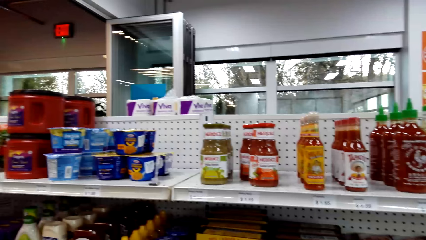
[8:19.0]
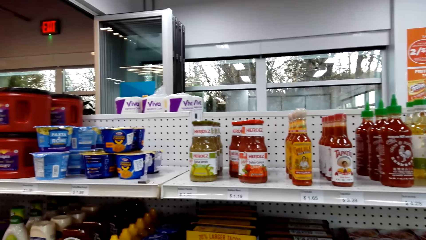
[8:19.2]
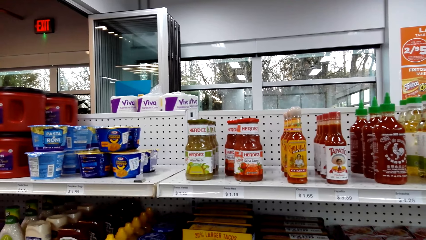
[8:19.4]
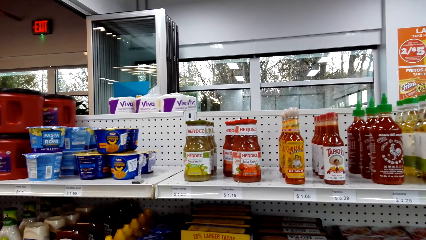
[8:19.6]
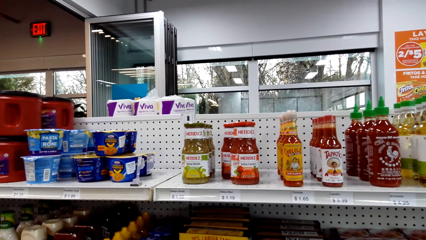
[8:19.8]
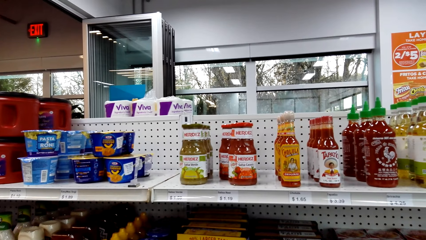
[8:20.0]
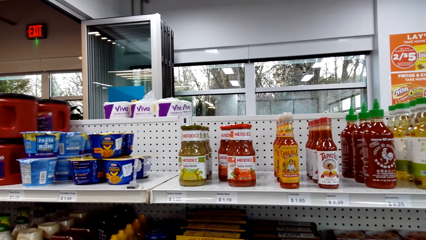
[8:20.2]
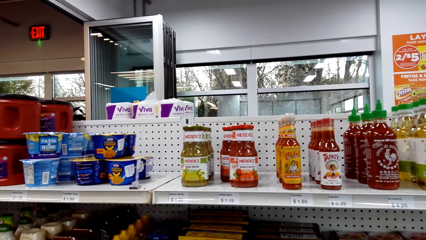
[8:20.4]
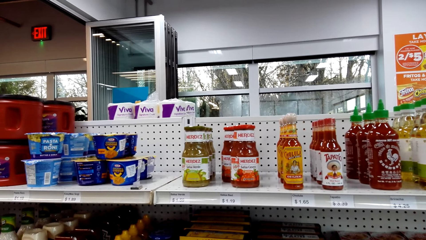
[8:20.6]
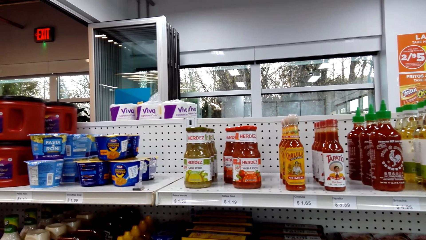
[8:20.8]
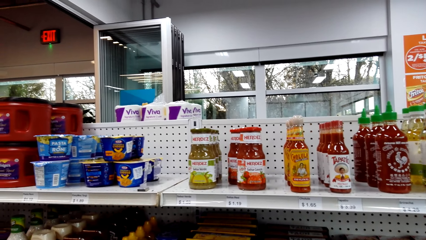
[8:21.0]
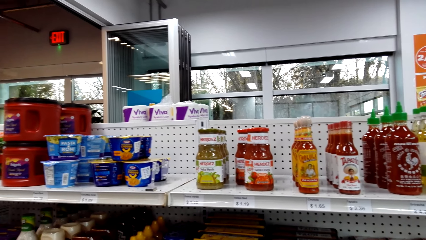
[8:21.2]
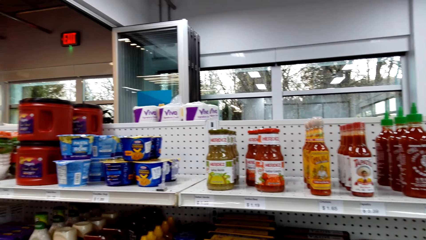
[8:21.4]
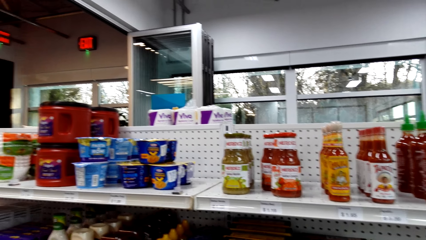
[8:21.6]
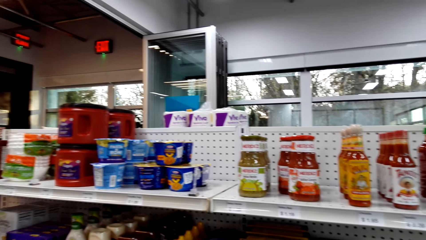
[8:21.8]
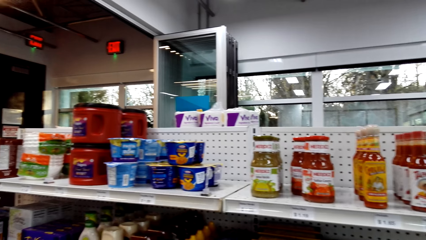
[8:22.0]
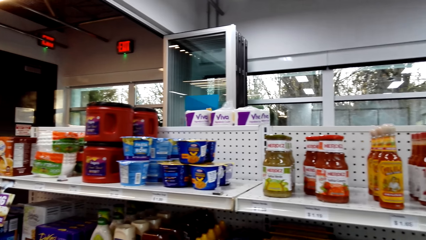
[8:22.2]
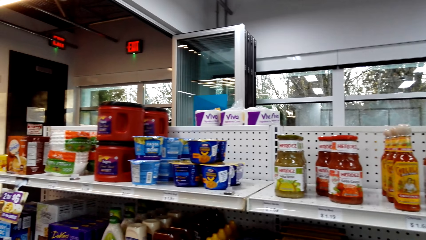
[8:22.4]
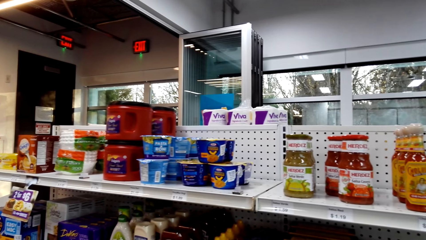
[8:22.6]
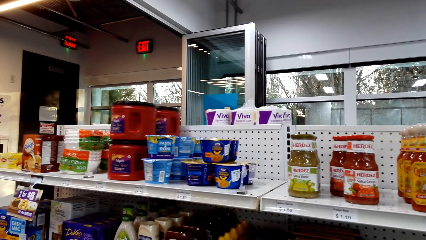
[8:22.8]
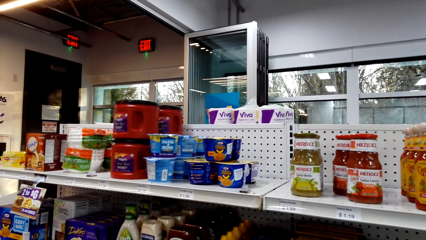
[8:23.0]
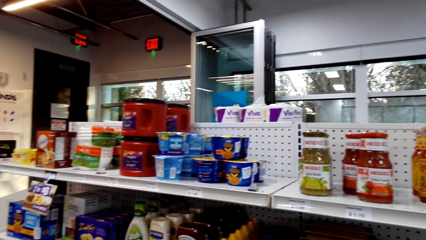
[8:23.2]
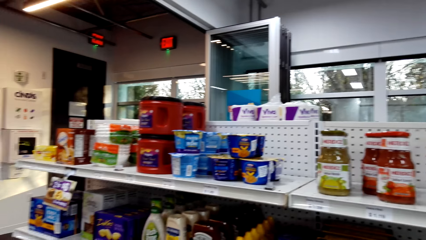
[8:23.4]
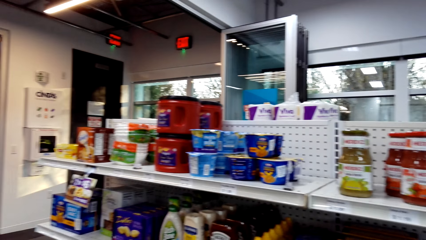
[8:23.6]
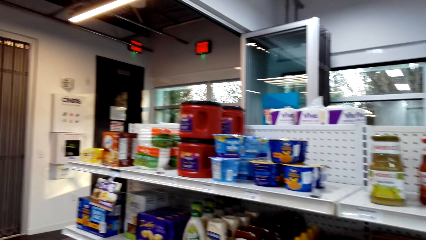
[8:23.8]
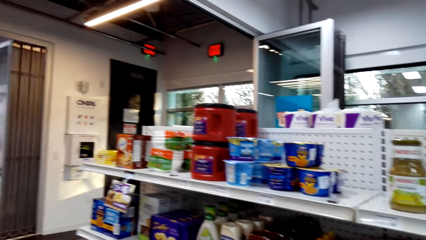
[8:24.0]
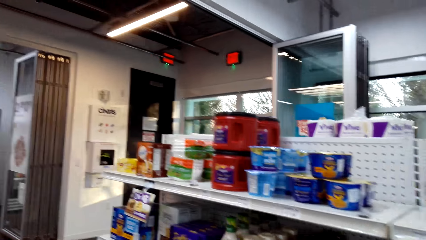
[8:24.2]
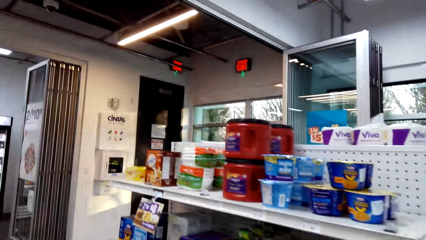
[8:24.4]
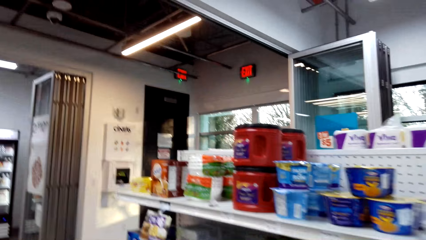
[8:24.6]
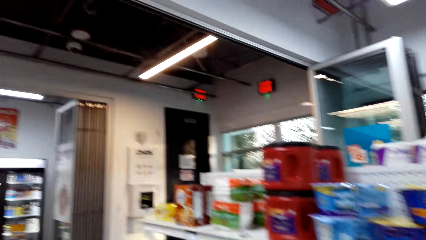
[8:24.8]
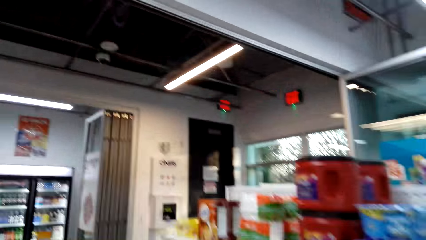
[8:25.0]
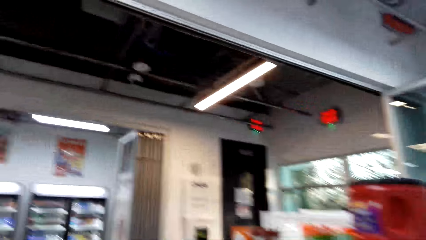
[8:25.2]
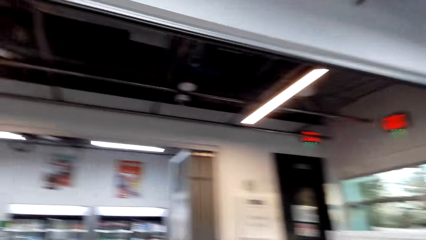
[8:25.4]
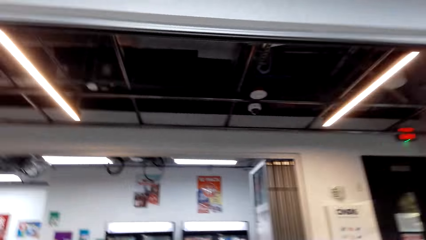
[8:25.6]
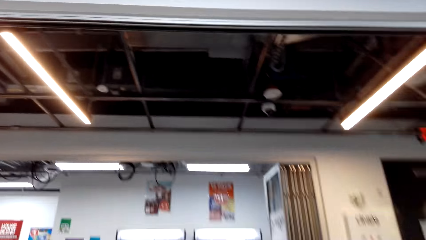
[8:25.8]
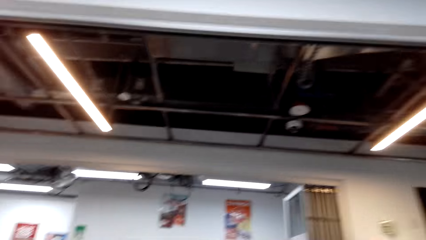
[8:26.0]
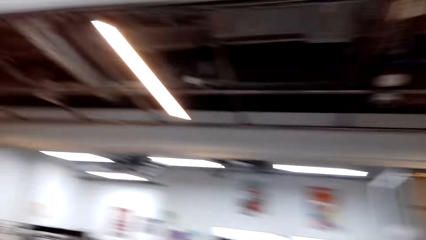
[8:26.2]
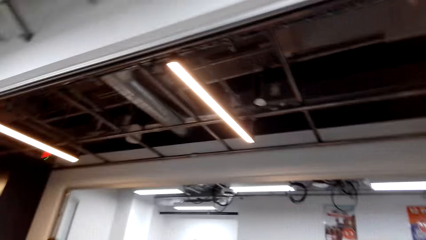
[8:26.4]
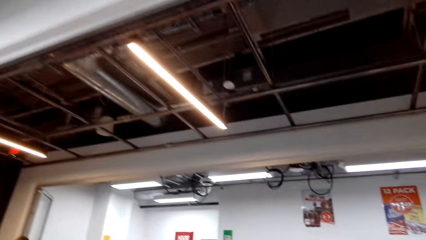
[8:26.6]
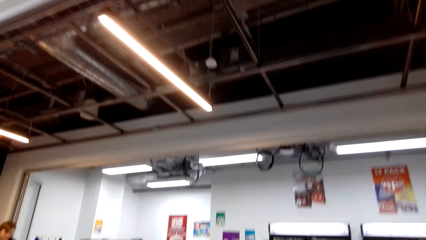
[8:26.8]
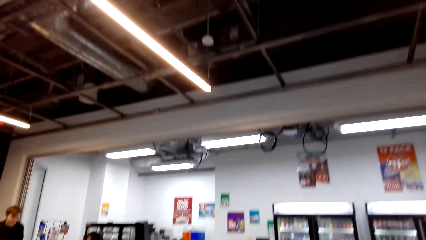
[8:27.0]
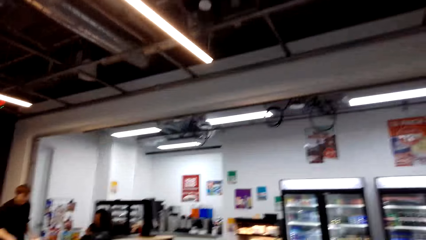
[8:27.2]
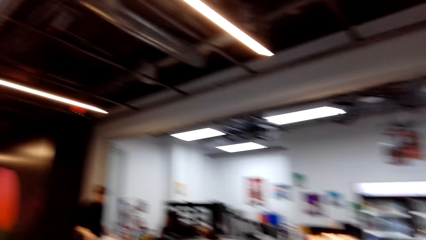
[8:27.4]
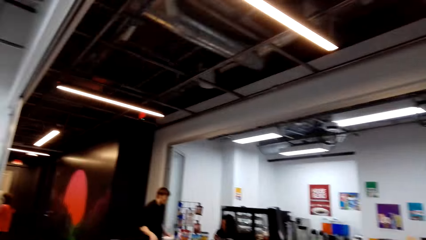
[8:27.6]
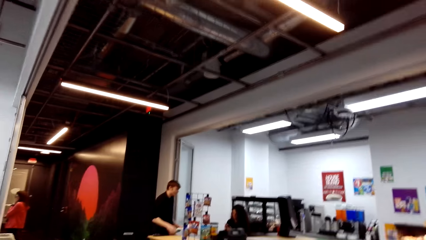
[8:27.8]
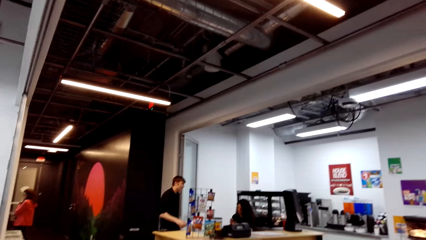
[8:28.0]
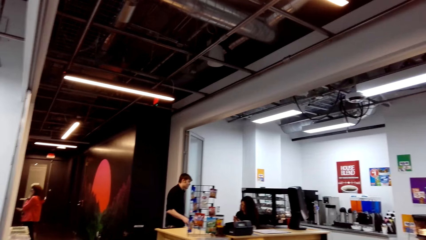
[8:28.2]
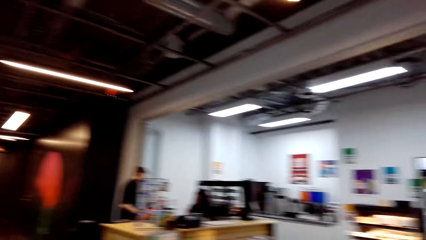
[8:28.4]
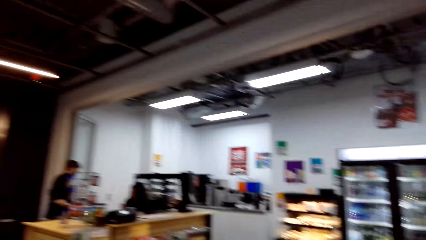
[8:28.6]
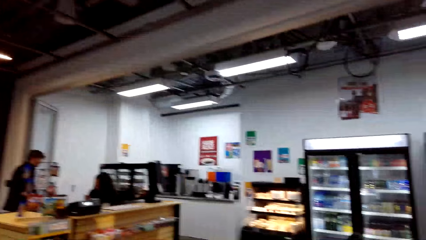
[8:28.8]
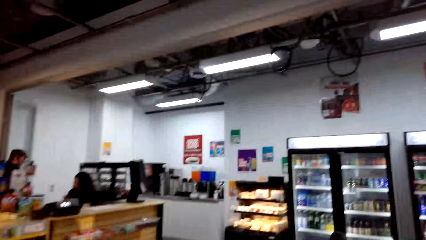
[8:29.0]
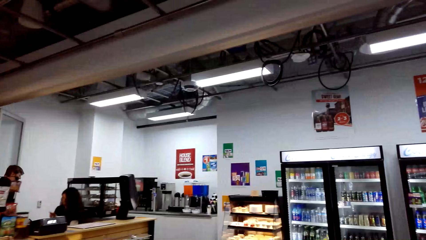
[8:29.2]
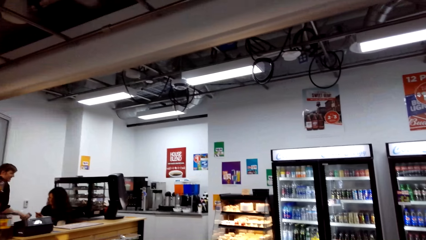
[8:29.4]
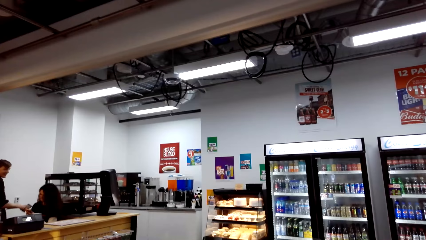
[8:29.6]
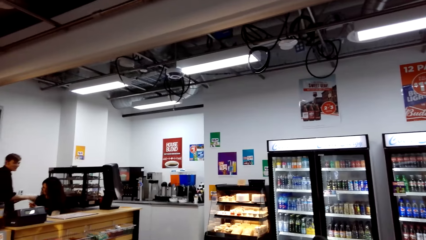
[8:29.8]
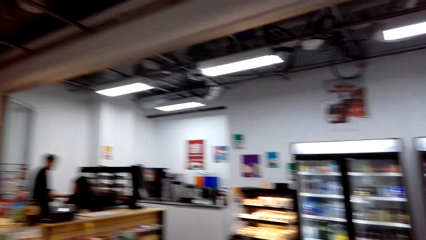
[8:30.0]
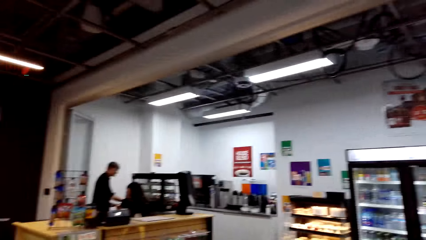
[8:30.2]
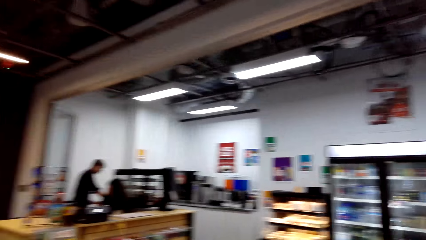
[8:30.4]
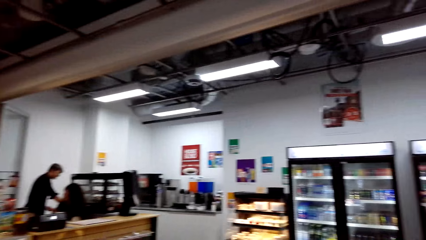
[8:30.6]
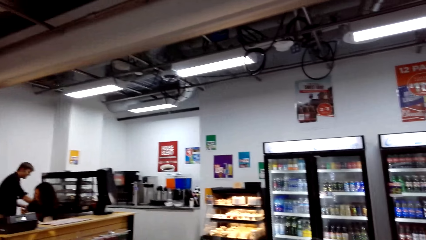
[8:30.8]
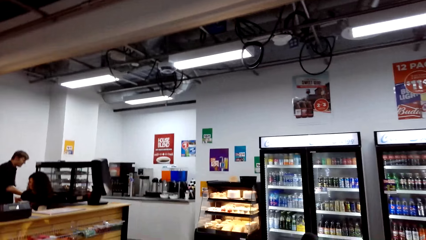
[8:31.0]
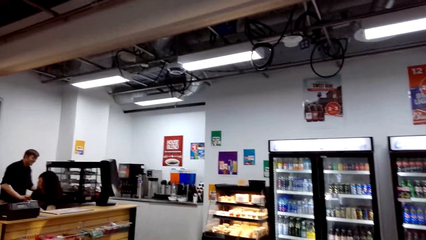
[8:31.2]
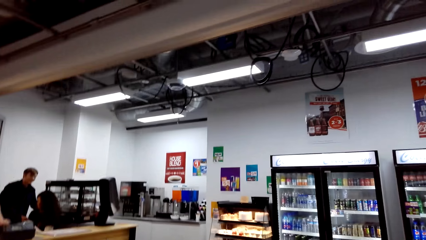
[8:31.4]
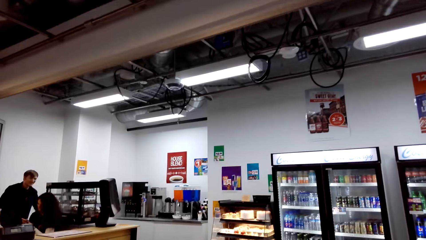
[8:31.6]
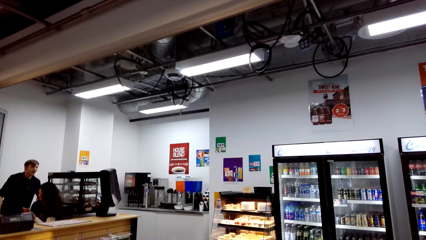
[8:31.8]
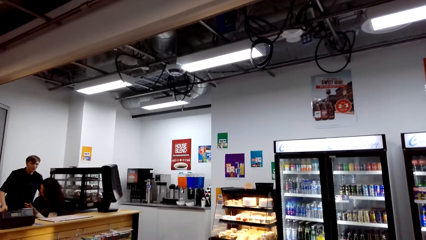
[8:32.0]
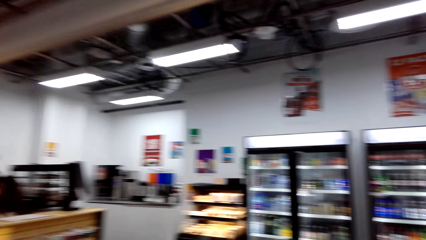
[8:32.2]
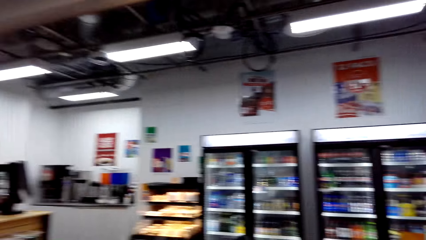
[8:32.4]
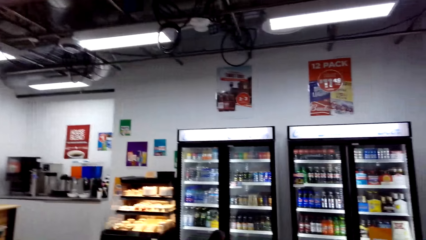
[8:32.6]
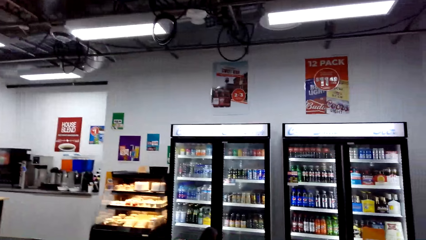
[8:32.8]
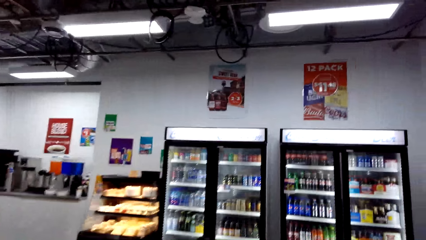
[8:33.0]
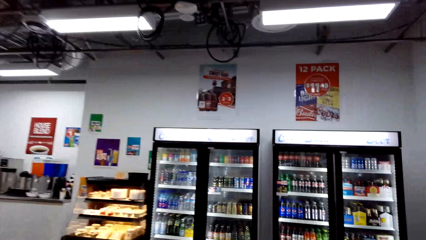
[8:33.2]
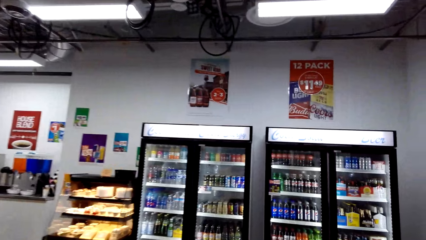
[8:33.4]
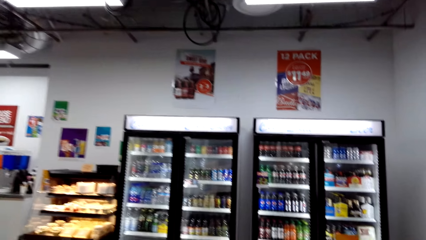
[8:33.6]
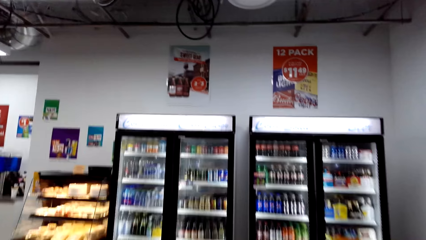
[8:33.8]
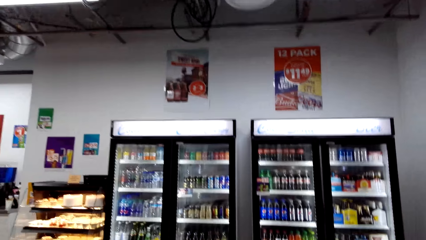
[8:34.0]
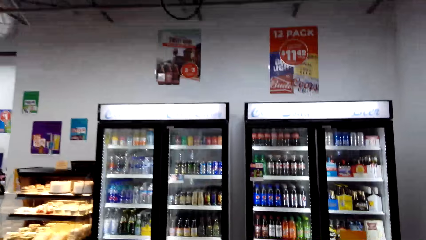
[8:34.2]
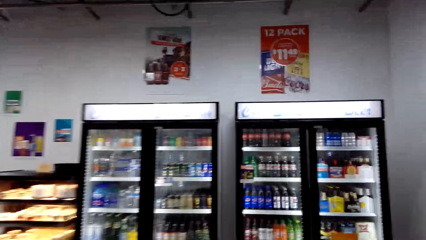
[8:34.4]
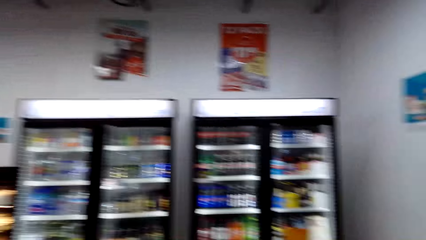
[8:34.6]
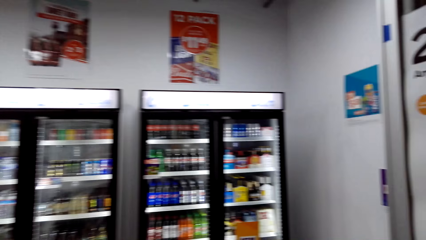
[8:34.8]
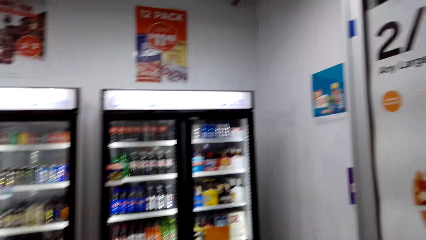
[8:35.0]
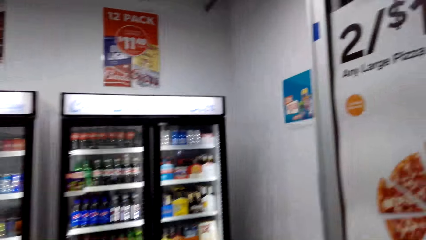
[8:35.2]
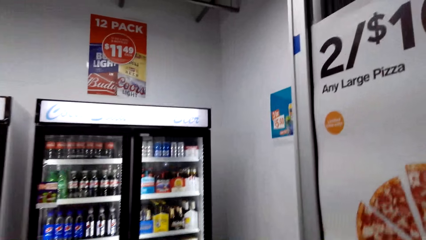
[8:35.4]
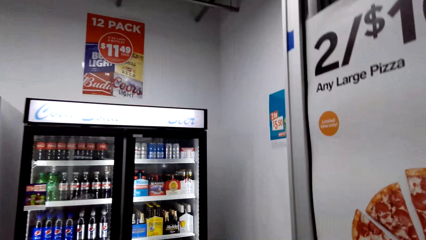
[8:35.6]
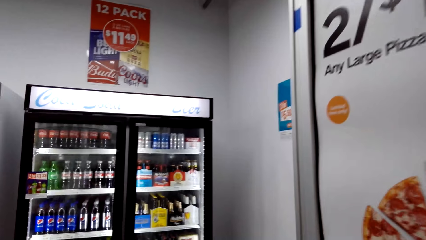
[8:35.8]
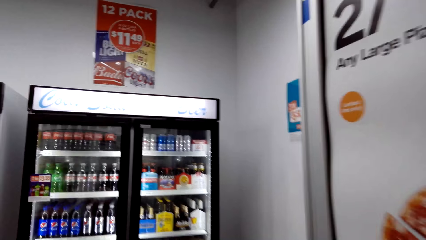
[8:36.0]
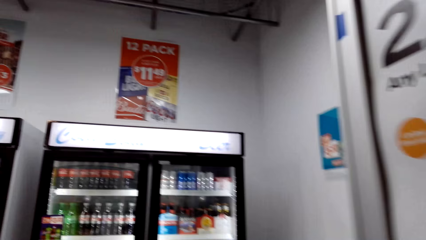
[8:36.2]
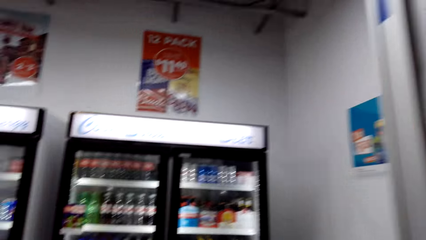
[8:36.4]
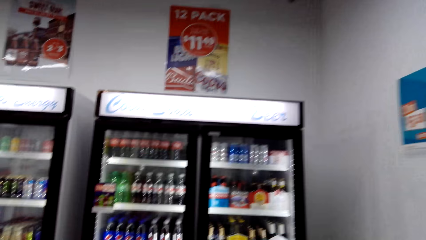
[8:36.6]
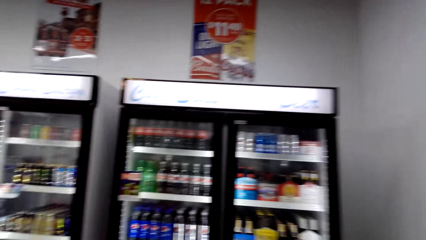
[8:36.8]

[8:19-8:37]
The camera wearer looks at the items on the shelf. They turn around. They walk in the supermarket. They converse. They walk close to the fridge.
